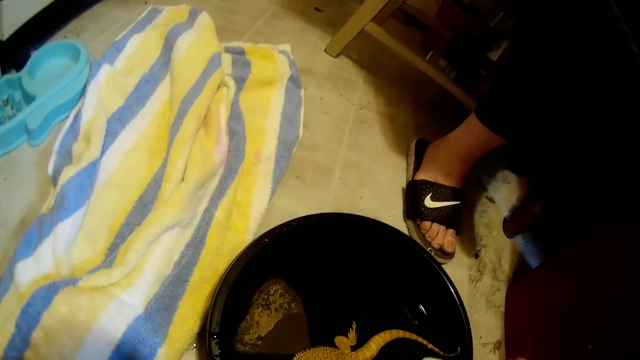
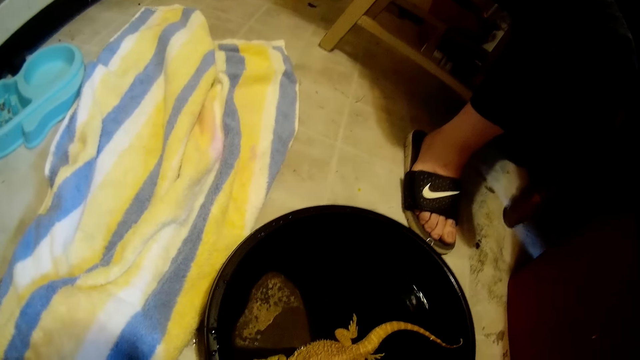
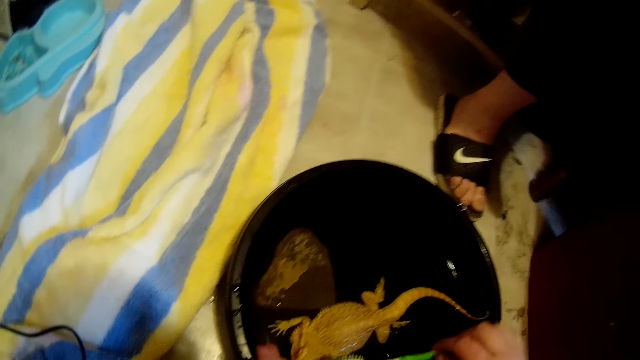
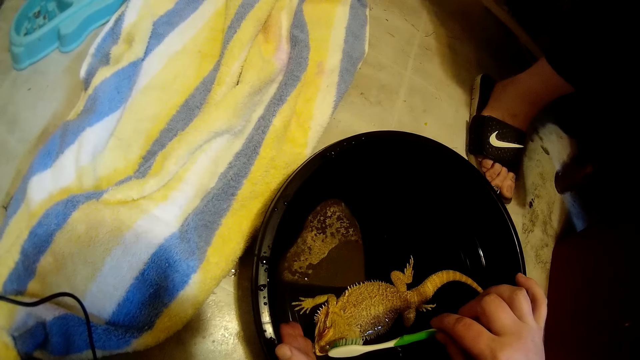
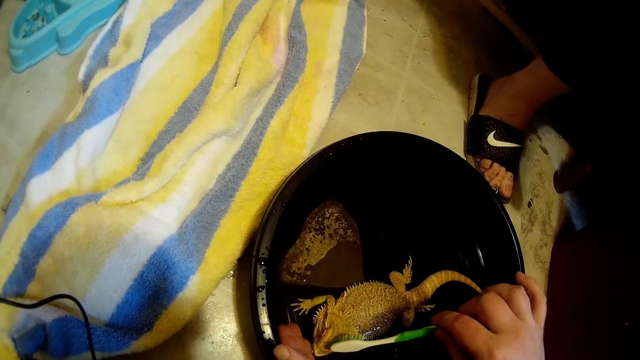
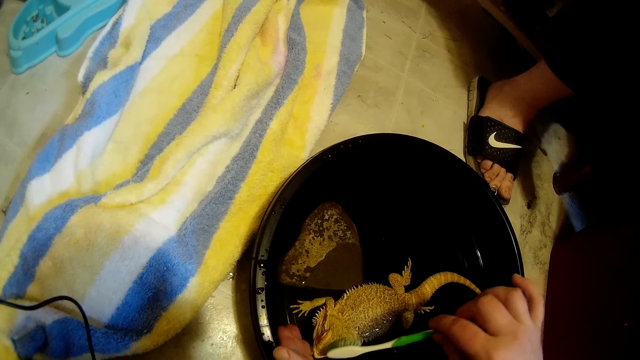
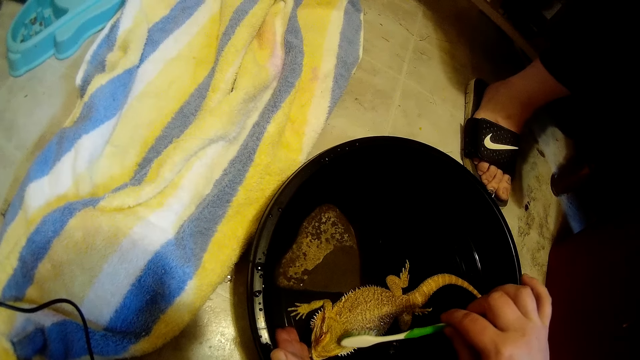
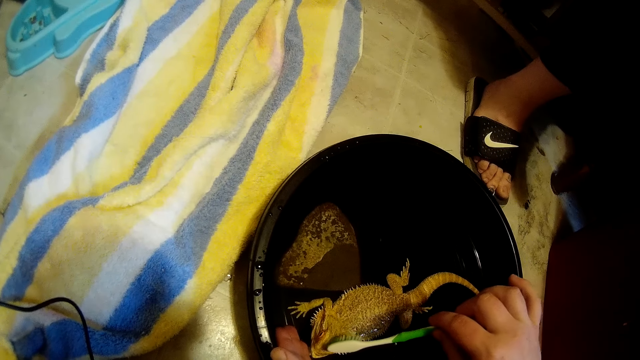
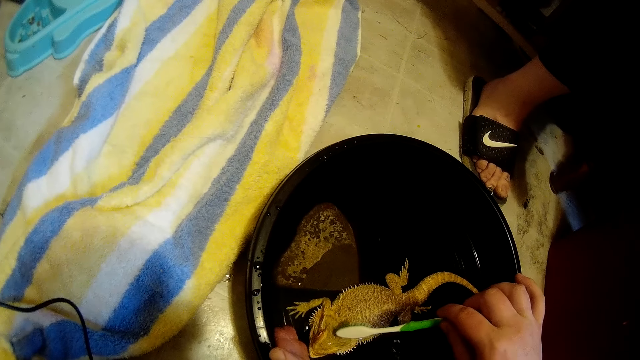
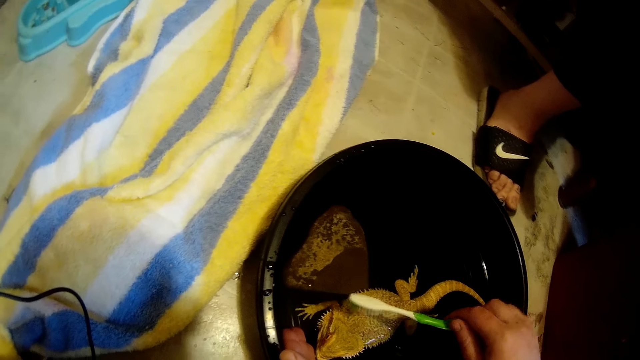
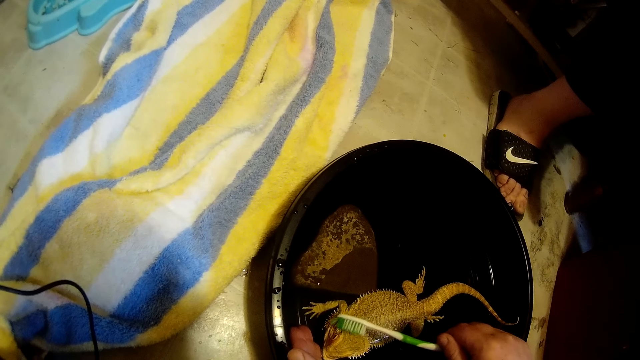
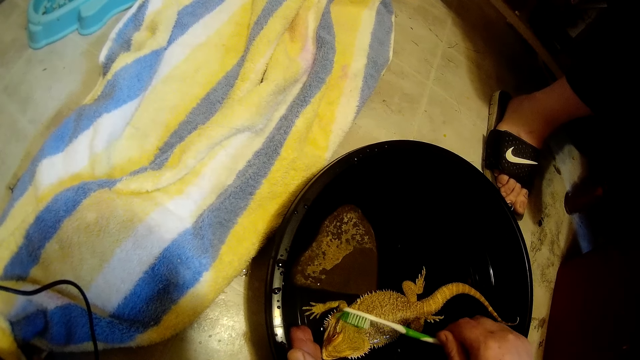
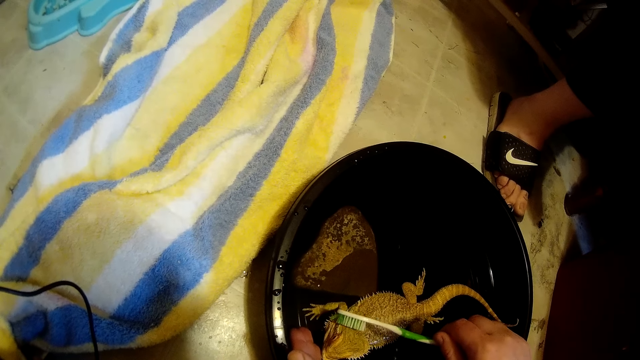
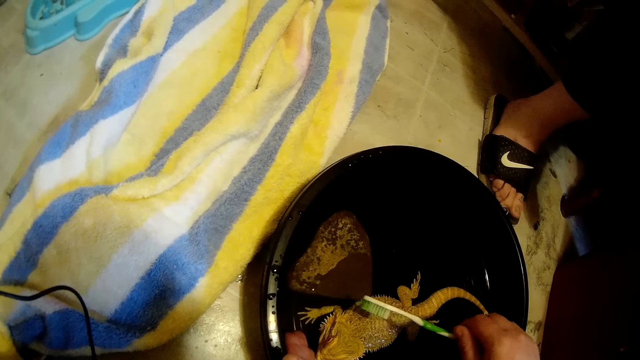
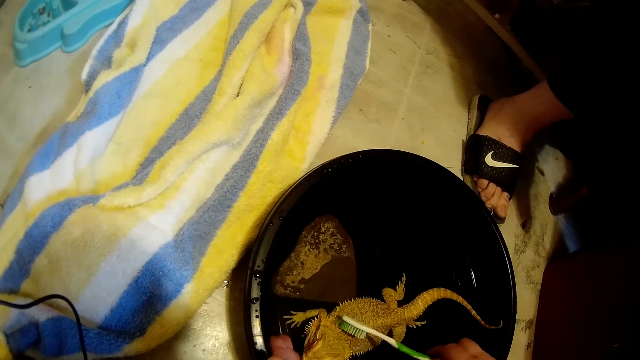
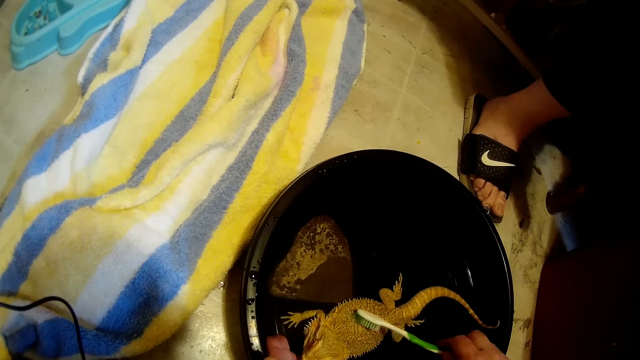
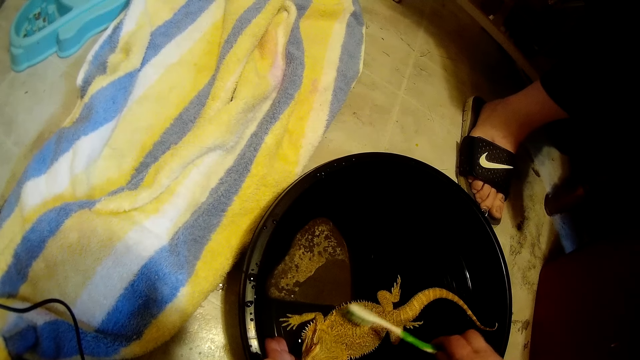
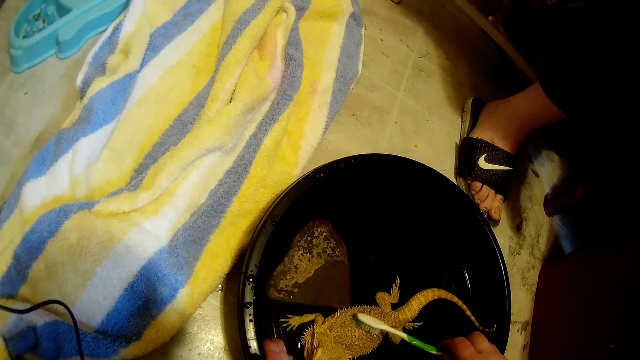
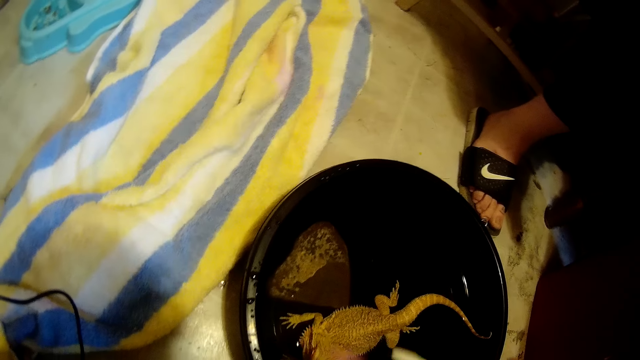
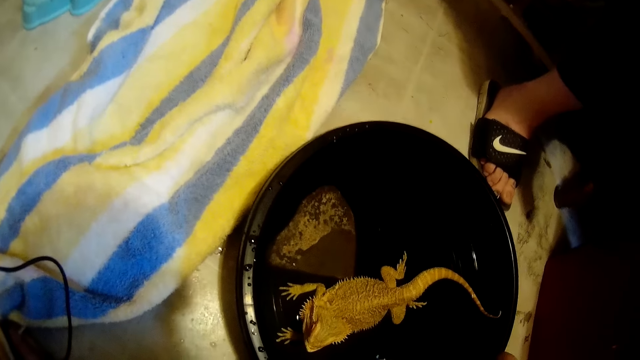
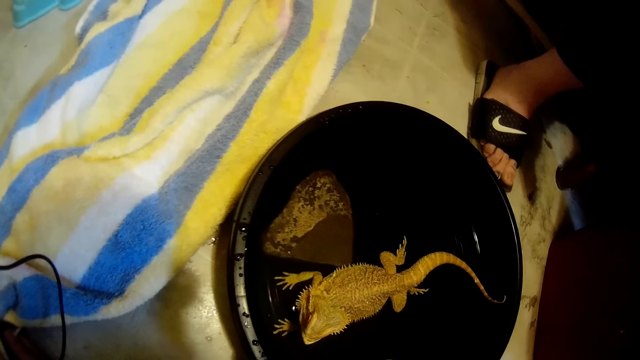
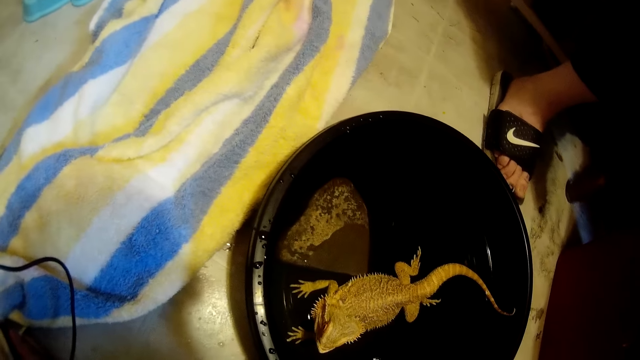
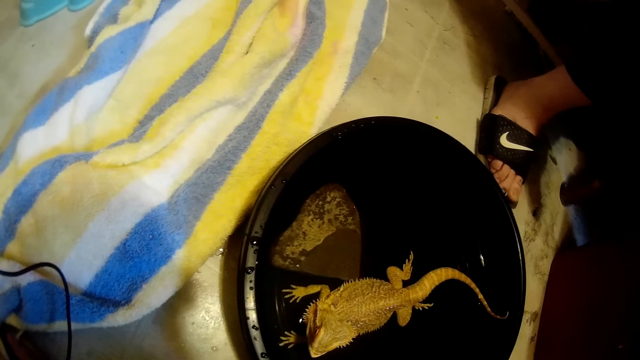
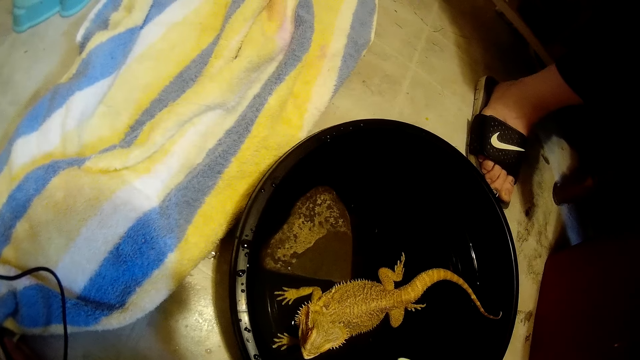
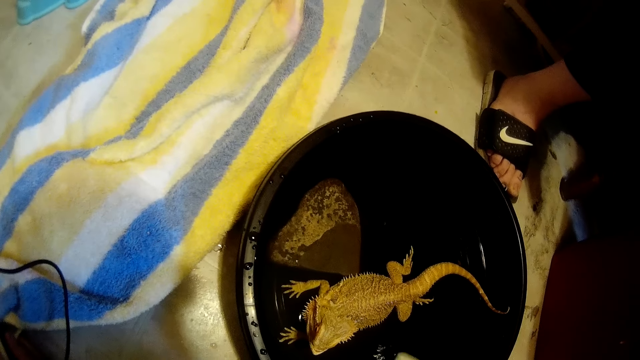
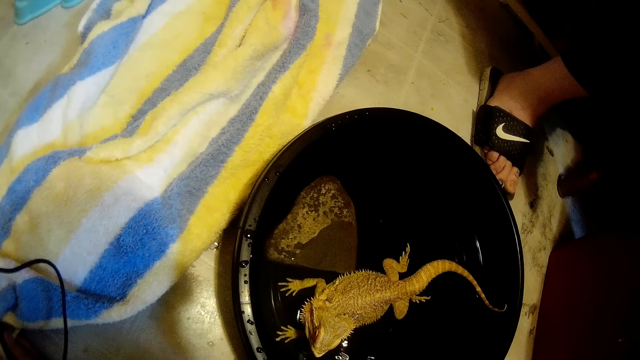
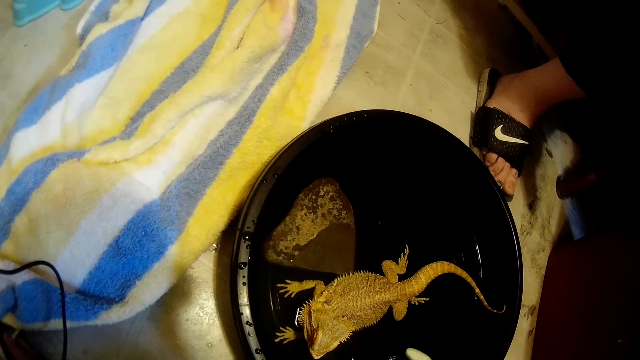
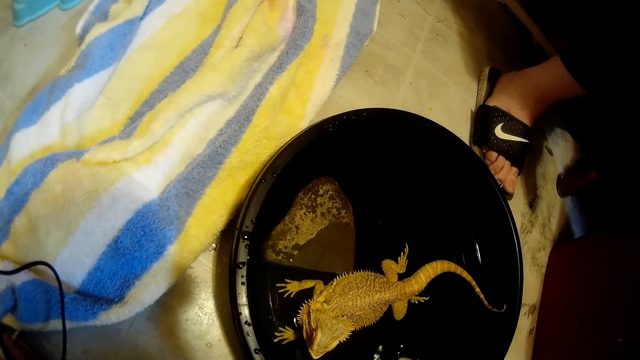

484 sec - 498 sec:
The camera wearer cleans the dragon lizard in a black bowl on the ground with a toothbrush on her right hand. She dips the toothbrush in water.

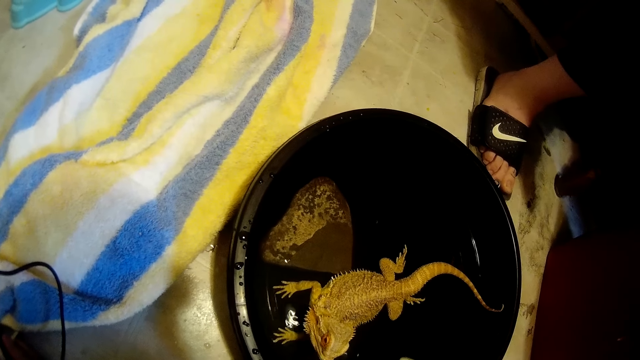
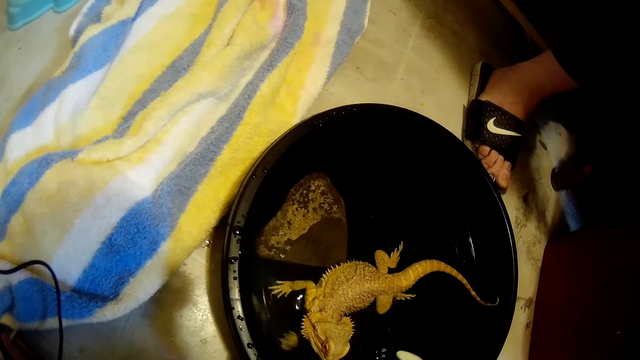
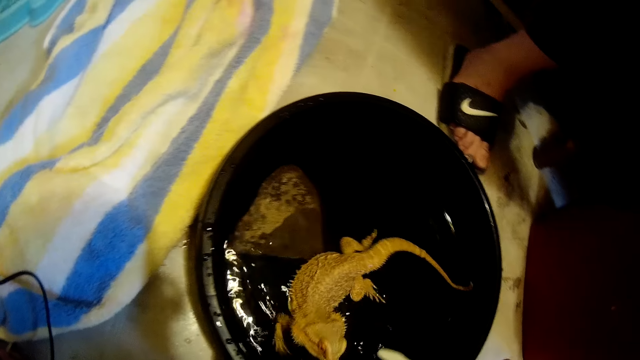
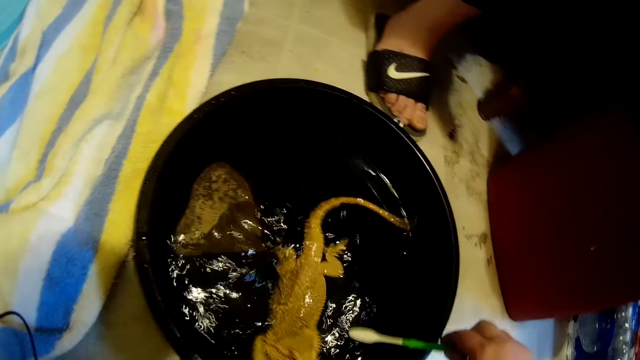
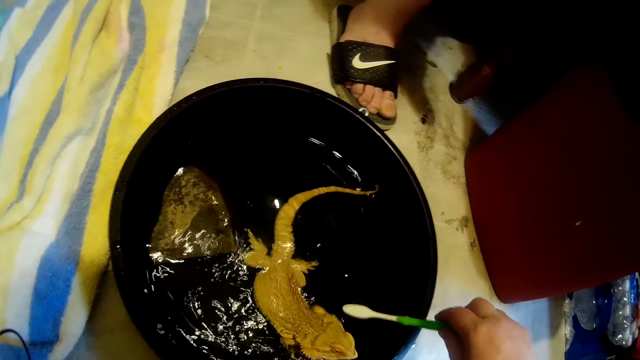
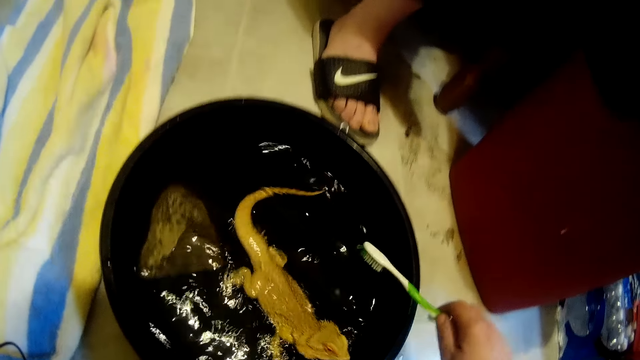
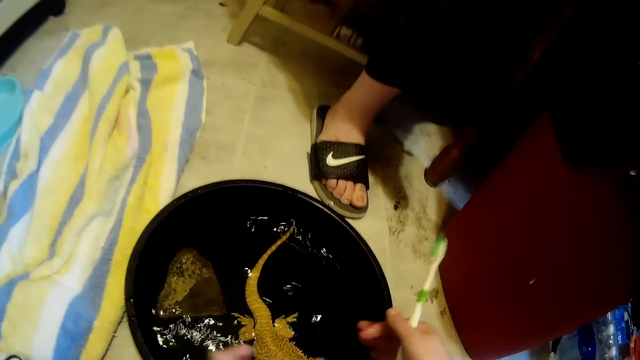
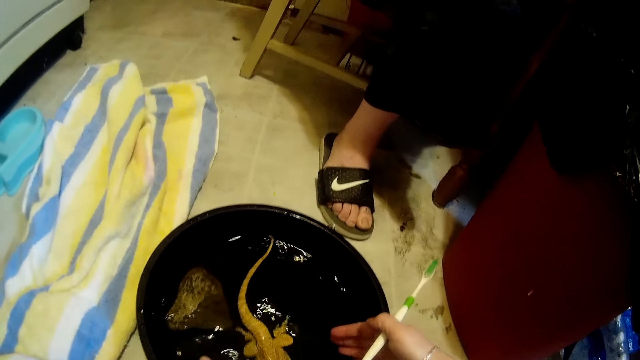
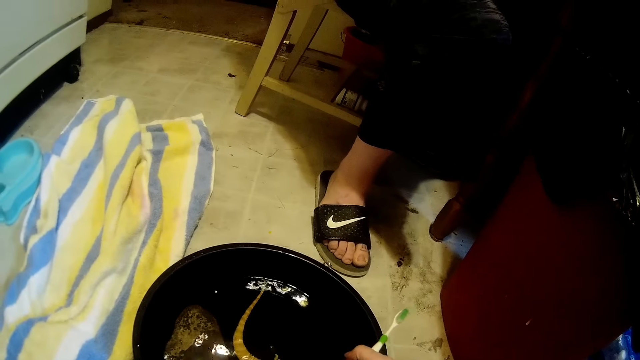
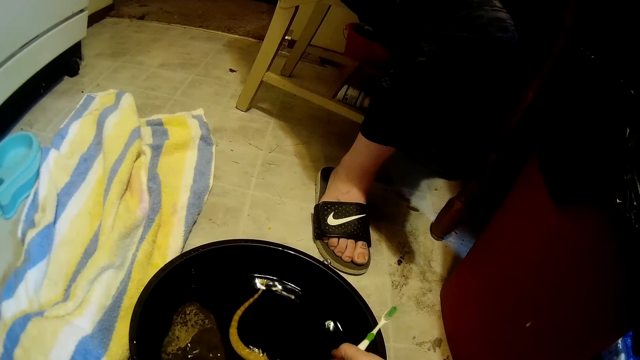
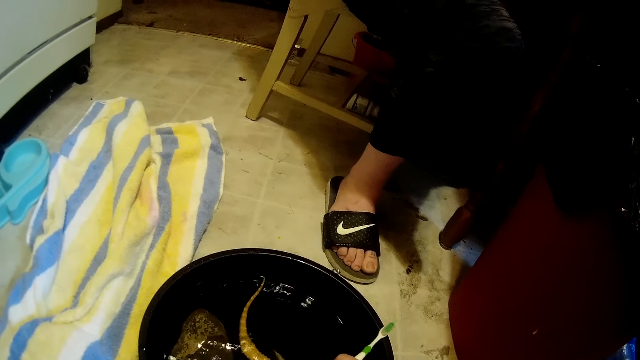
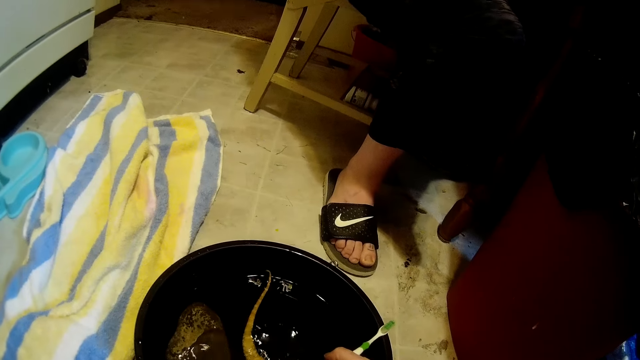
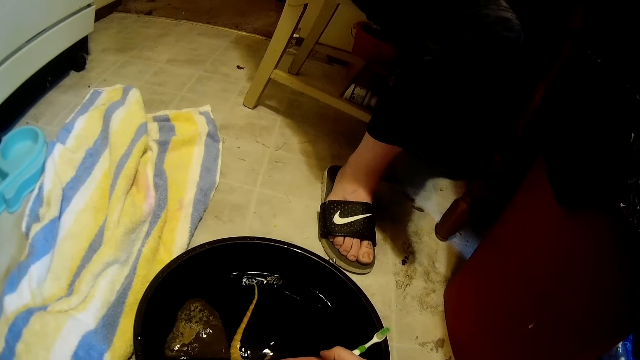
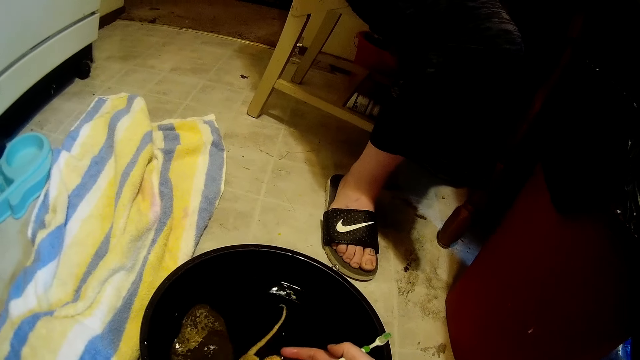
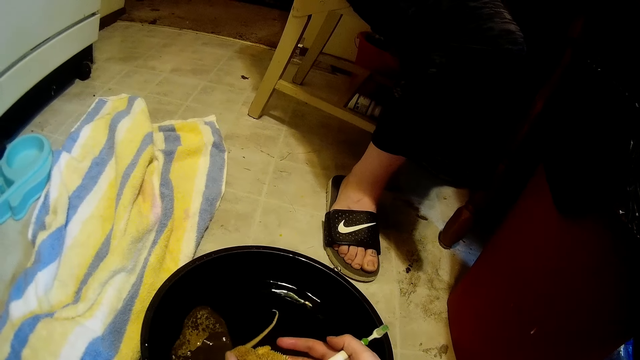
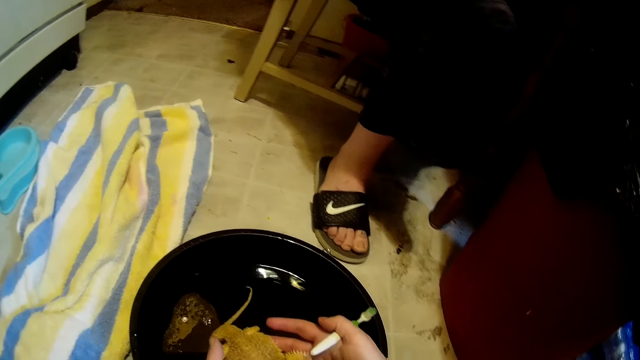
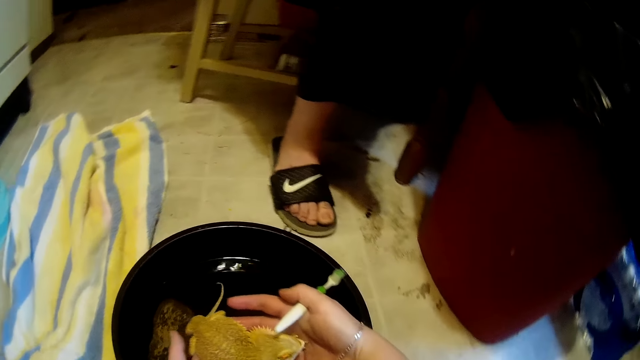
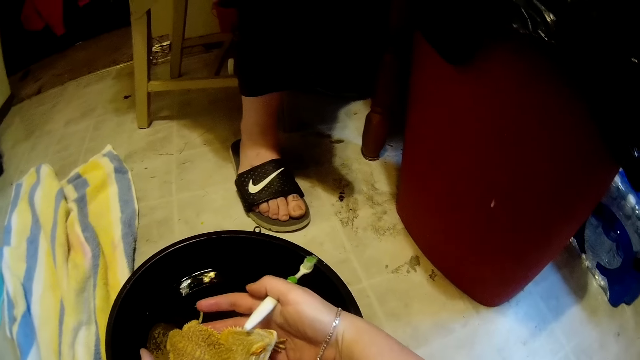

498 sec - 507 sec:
The camera wearer puts the toothbrush in the black bowl on the ground with her right hand. She lifts the lizard from the water. She carries the dragon lizard from the black bowl on the ground with both of her hands.
